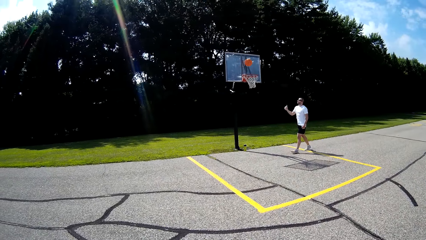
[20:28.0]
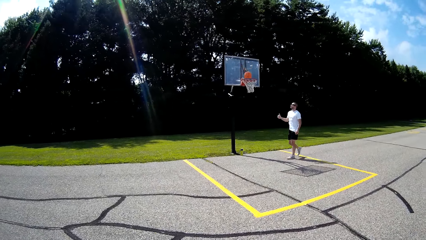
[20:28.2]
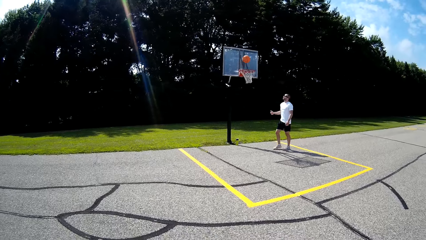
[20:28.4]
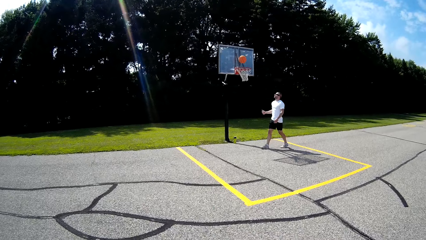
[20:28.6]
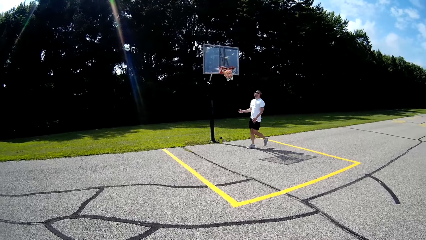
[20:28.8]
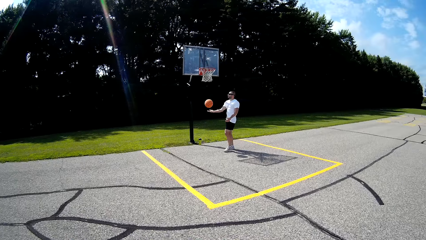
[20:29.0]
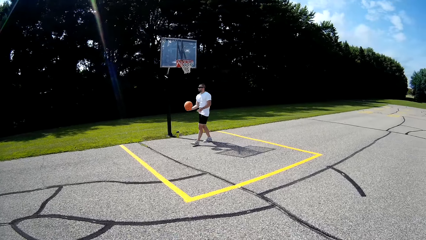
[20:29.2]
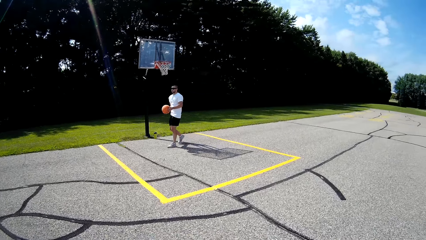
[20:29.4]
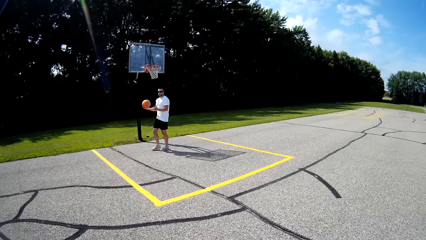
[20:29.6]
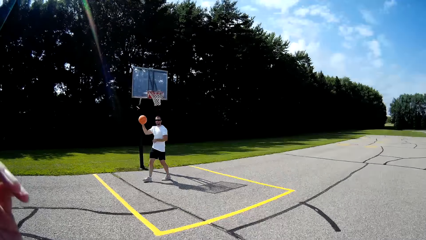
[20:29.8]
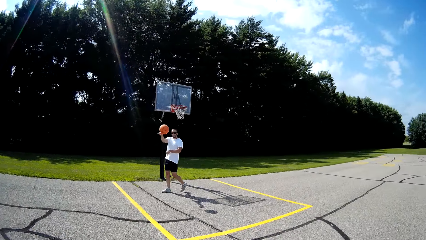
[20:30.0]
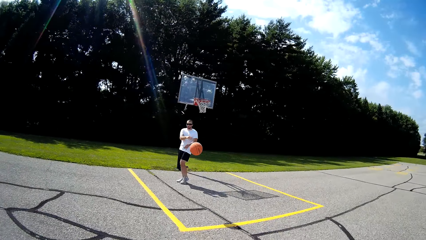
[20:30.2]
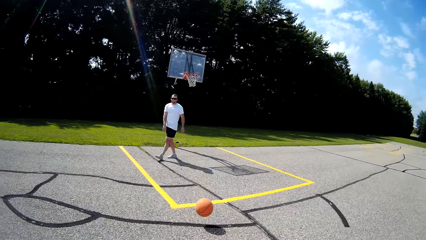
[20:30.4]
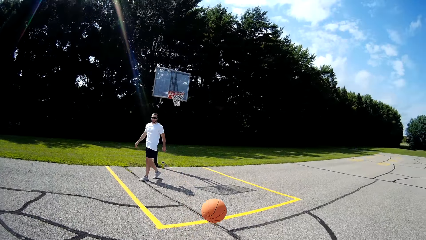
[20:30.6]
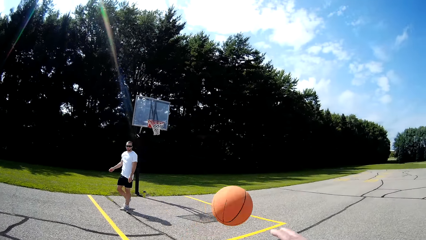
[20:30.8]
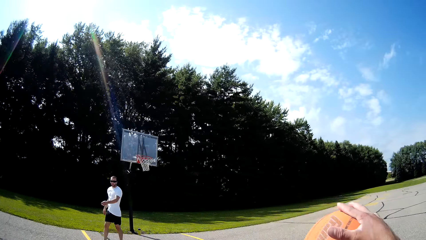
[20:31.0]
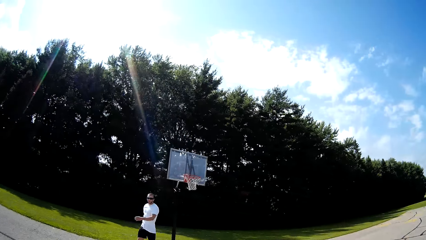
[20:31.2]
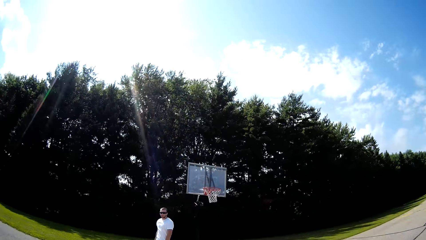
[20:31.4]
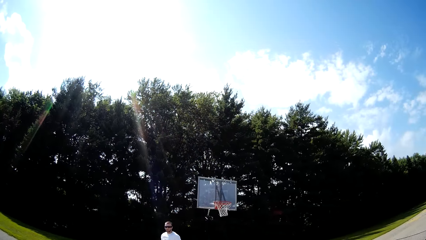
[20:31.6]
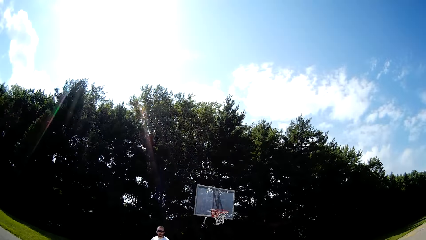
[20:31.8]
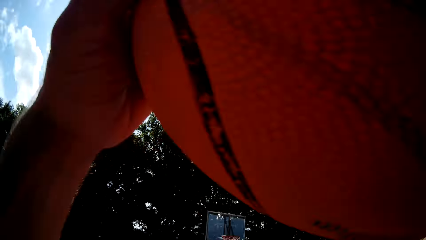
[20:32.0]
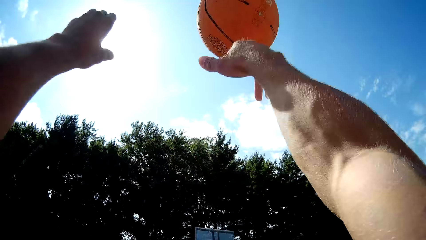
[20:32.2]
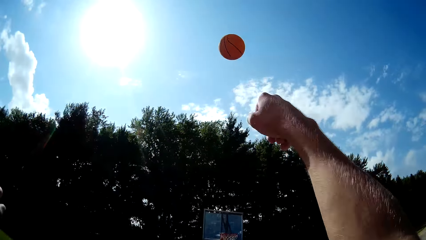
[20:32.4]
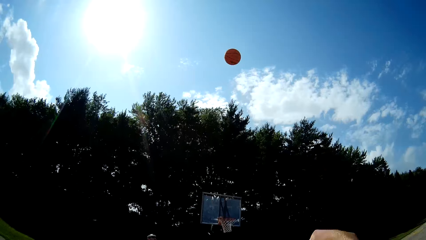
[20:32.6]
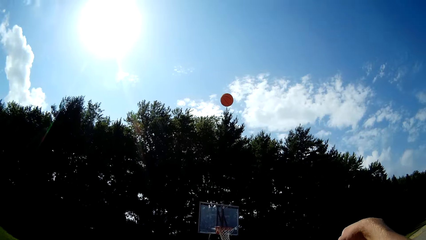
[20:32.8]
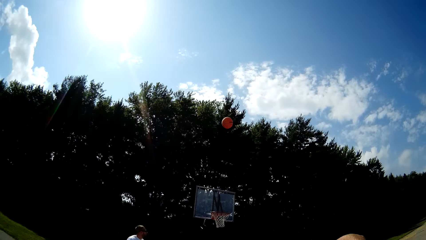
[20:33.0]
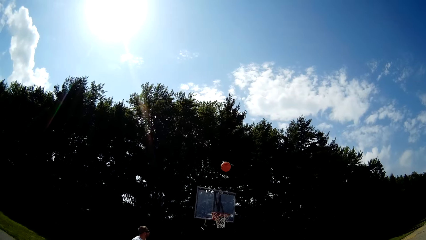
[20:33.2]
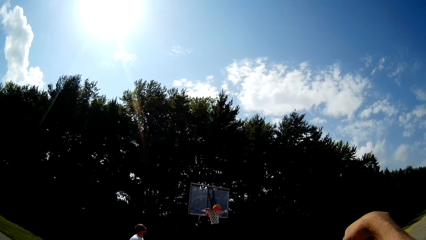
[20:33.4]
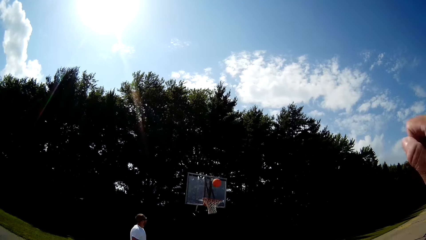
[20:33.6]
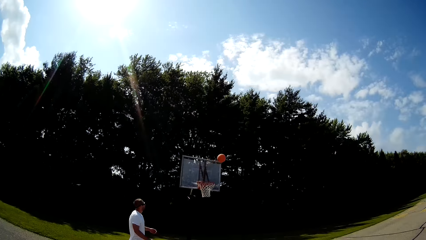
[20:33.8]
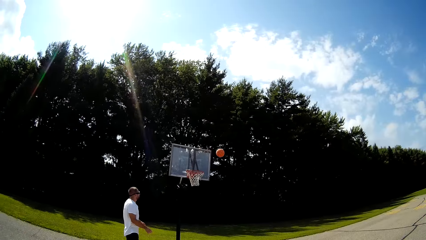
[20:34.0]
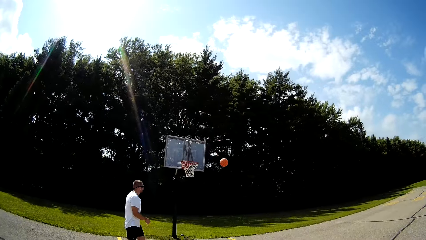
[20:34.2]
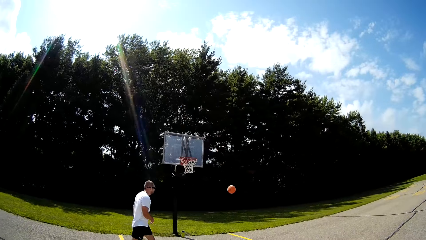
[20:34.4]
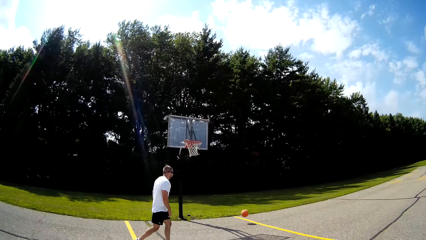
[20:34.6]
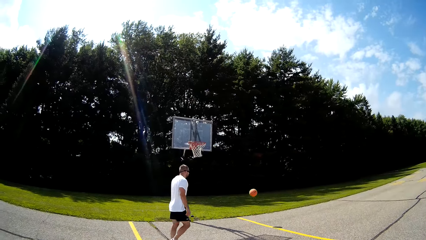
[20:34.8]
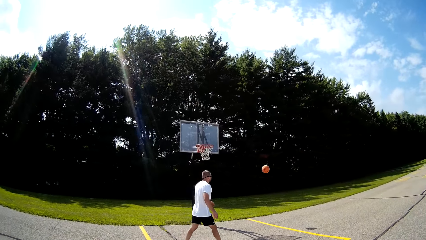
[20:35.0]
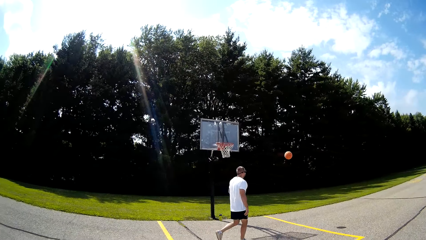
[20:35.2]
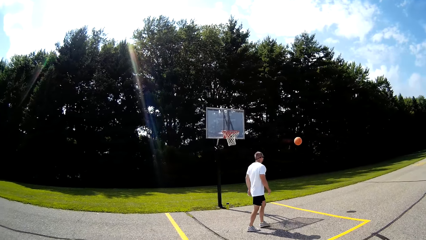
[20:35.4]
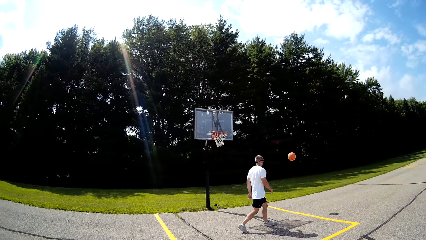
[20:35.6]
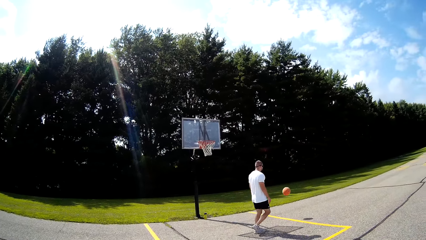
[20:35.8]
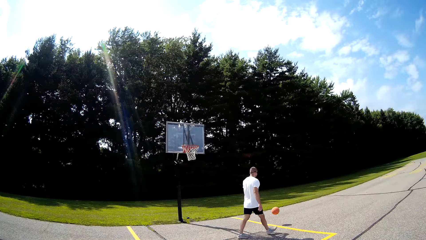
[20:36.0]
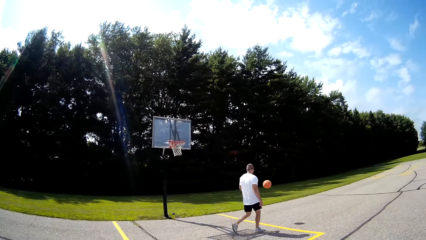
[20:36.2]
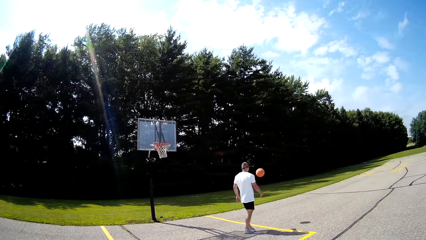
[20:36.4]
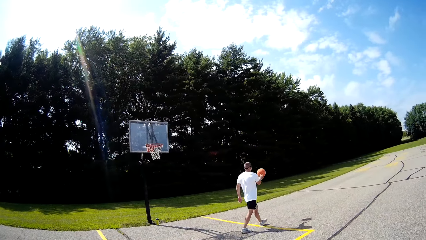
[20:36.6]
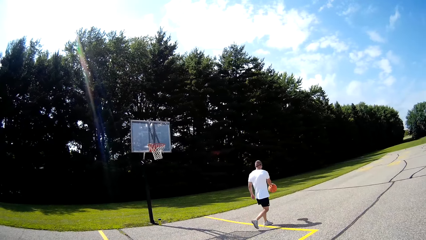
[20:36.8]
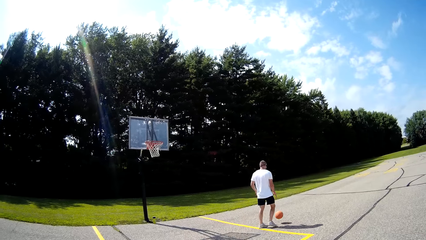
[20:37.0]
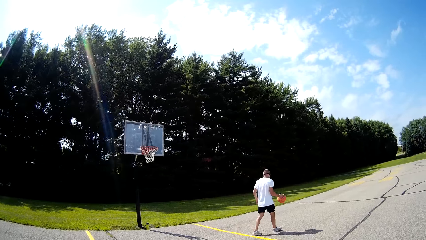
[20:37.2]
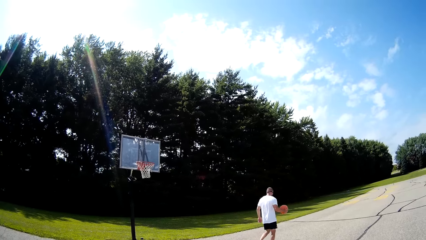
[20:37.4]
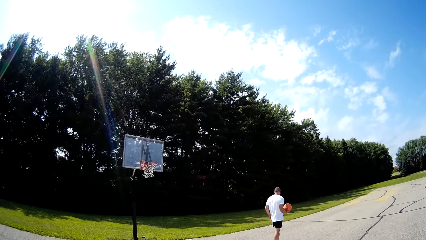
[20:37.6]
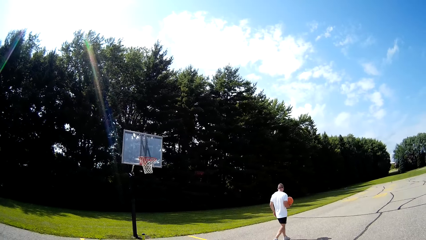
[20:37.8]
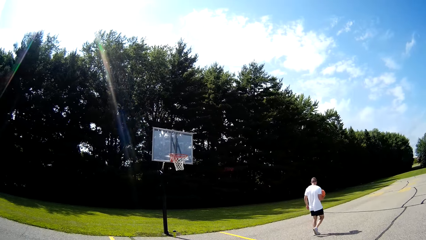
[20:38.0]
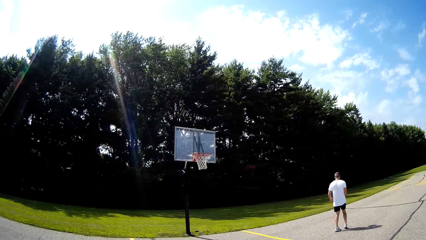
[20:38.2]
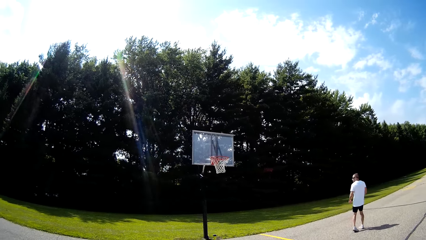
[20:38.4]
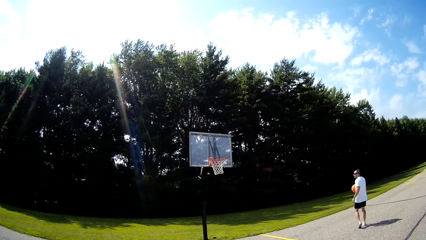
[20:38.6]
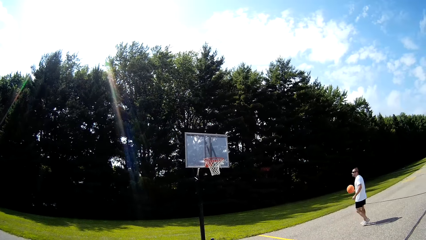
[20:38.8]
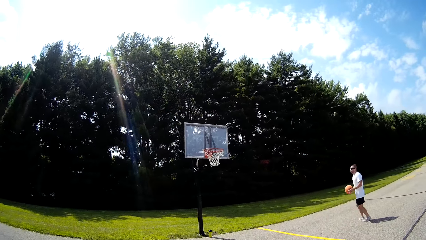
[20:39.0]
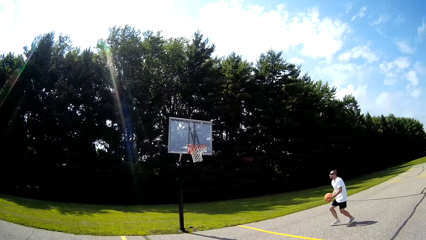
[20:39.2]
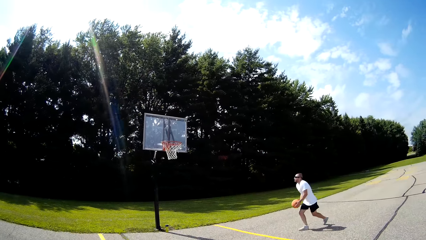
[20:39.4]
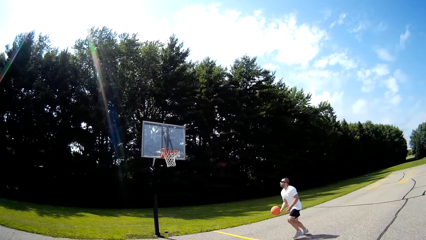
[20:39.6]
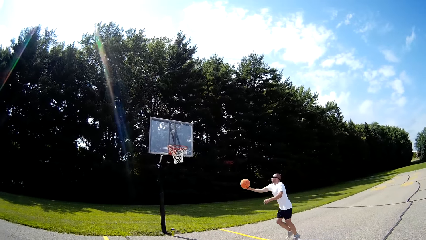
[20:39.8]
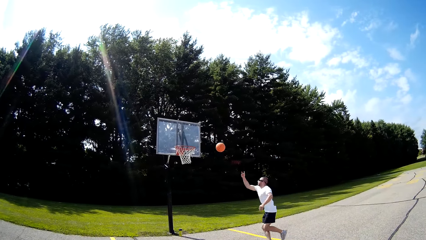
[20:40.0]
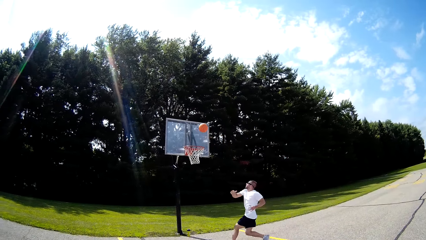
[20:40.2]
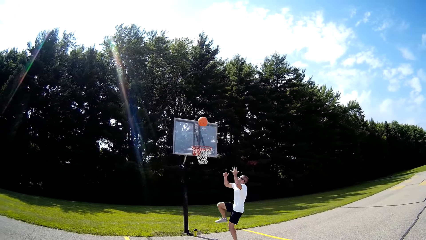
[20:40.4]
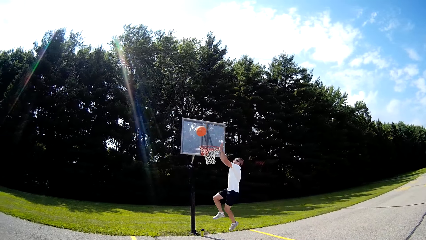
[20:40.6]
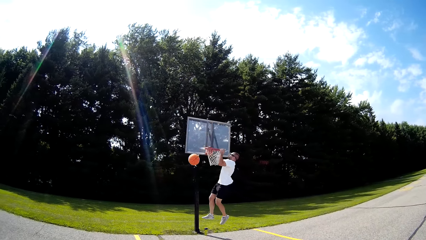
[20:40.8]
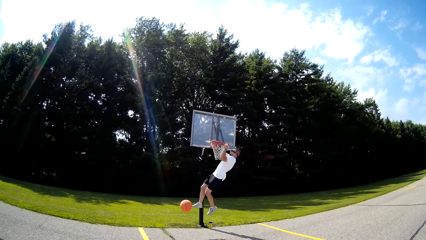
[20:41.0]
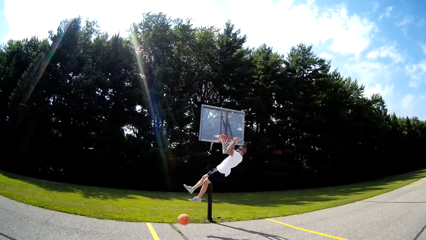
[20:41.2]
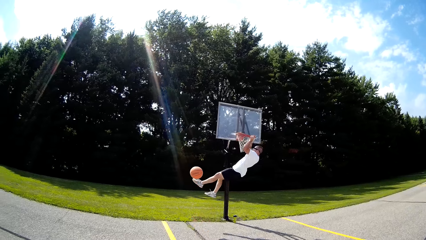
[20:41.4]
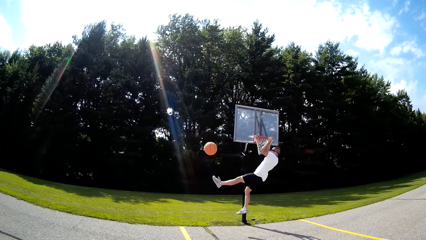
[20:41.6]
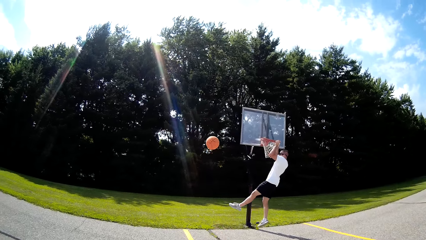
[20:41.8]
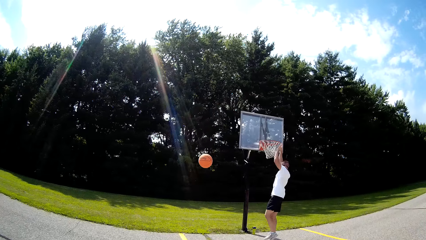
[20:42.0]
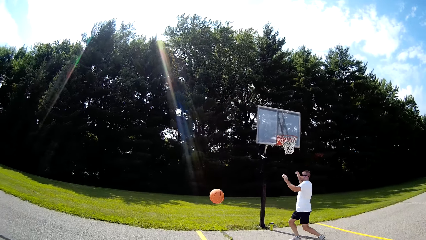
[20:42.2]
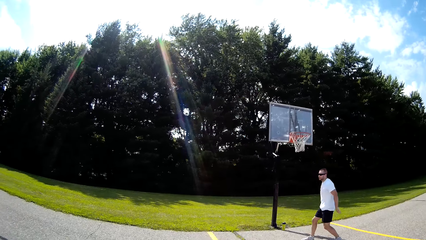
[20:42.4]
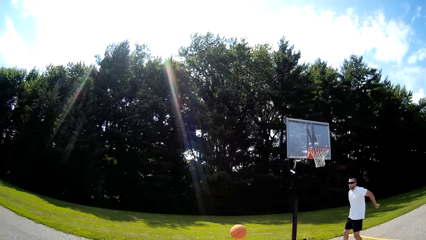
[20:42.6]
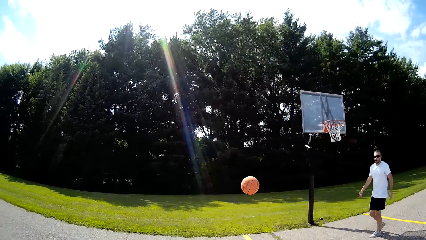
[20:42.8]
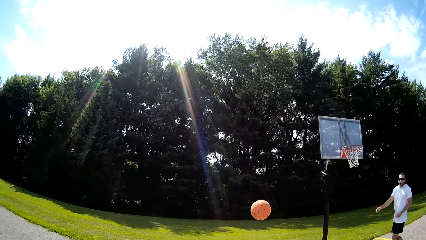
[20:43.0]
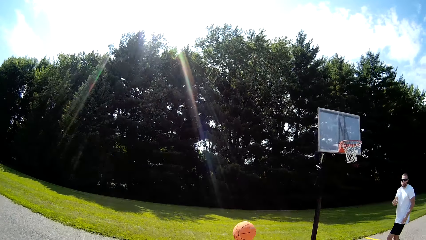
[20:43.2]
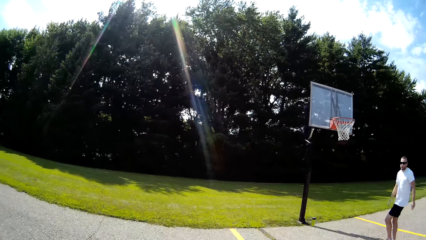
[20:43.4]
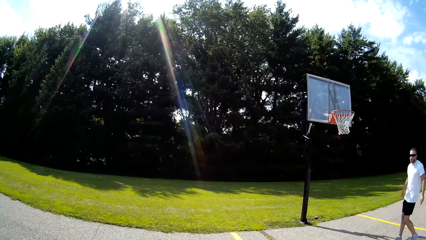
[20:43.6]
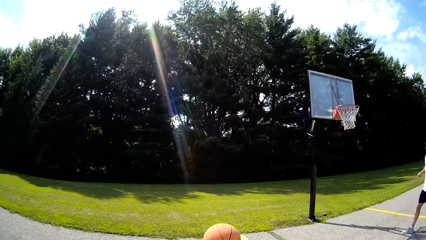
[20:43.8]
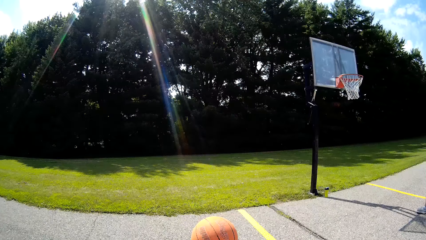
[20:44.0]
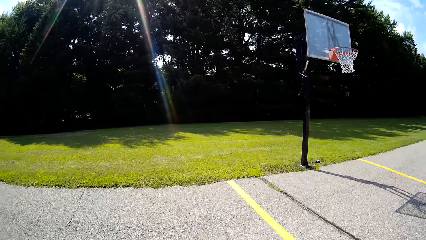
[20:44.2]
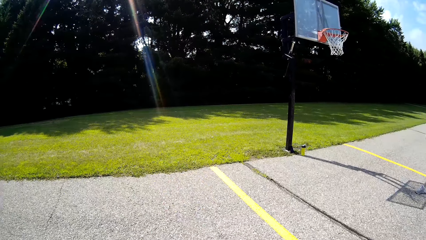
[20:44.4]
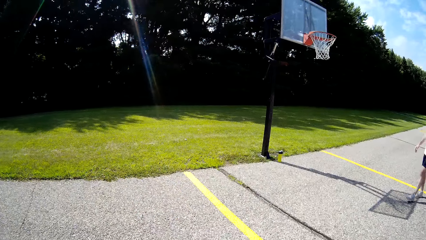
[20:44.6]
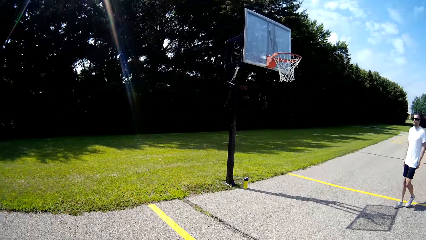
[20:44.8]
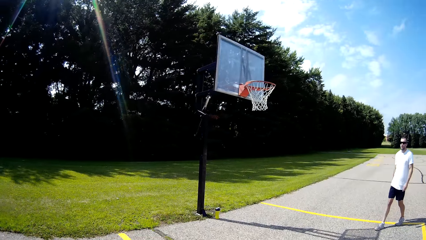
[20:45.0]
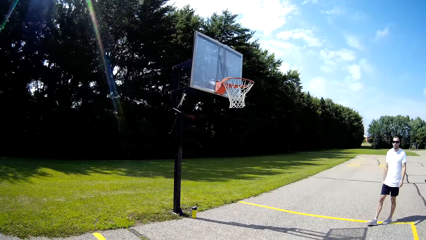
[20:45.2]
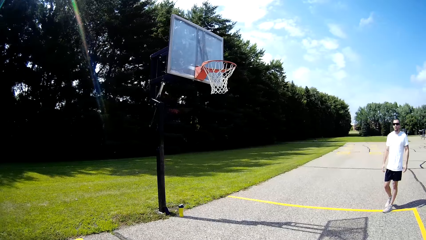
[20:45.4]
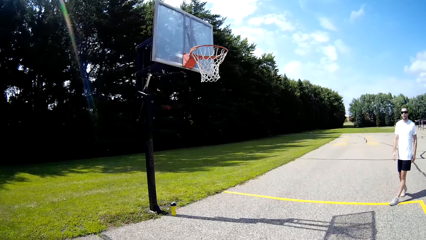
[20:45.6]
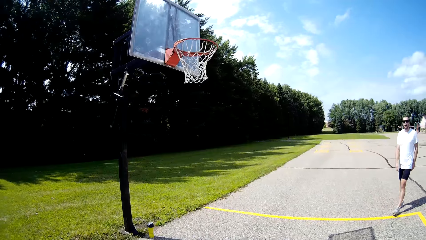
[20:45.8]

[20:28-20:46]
A man throws the ball in the basket. The man catches the ball. The man throws the basketball to the camera wearer with his right hand. The camera wearer catches the basketball with his right hand. He throws the basketball toward the rim with his right hand. The man walks towards the basketball. The man catches the basketball with his right hand and bounces the basketball on the basketball court. The man throws the basketball toward the rim board with his right hand. The man grabs the rim with his hands and hangs on the rim. The camera wearer walks towards the basketball. He bounces the basketball on the floor with his hands.
